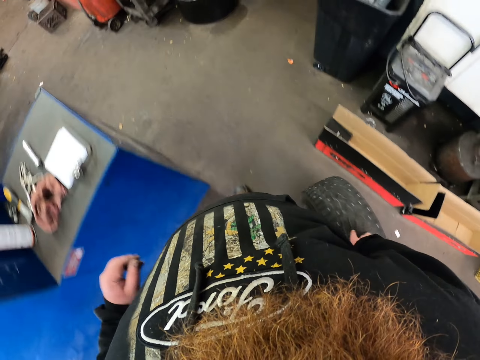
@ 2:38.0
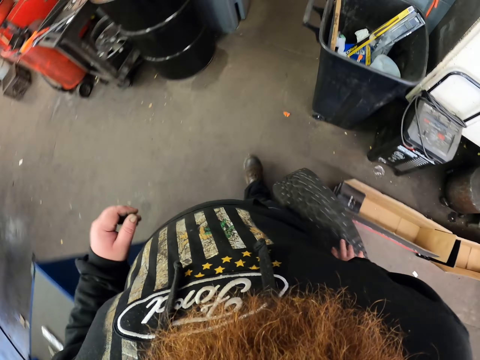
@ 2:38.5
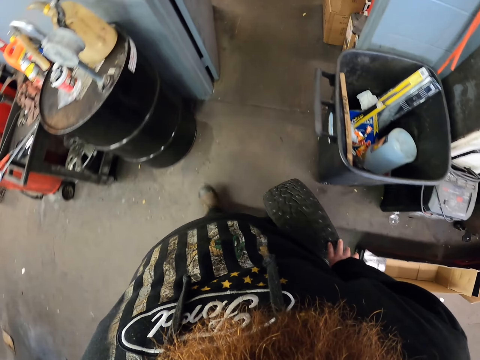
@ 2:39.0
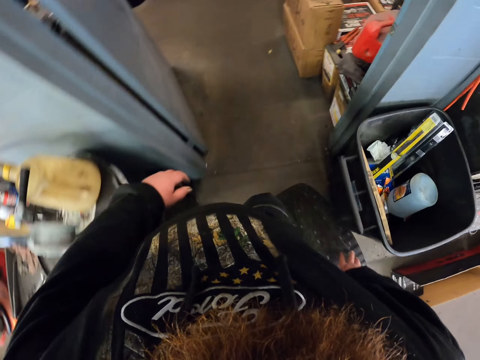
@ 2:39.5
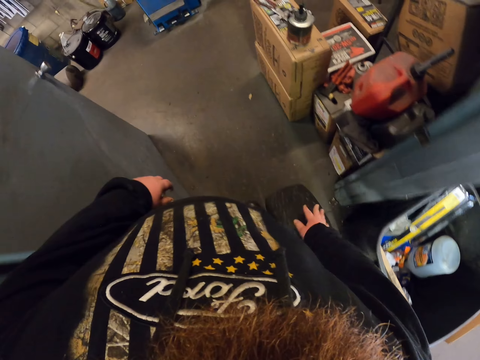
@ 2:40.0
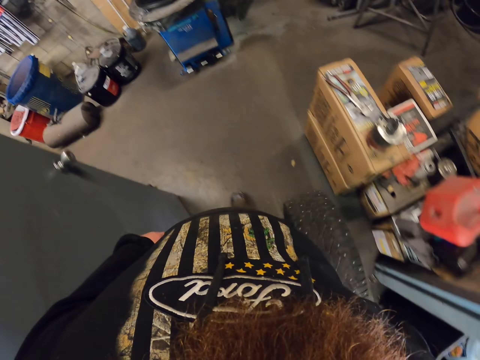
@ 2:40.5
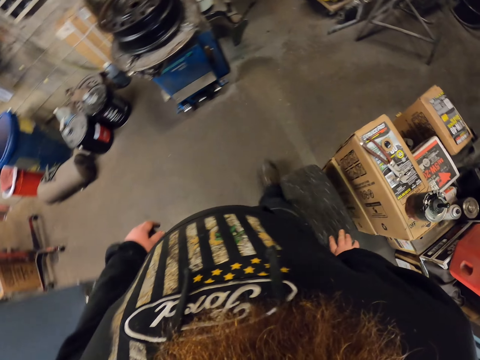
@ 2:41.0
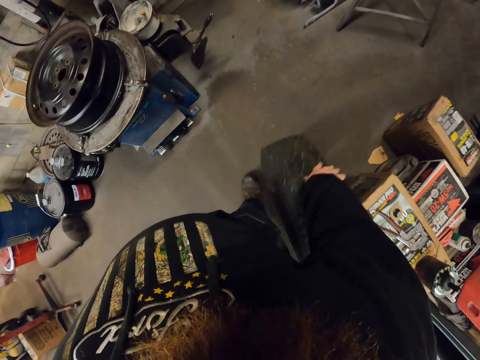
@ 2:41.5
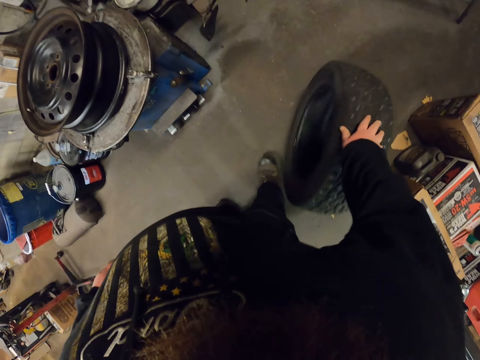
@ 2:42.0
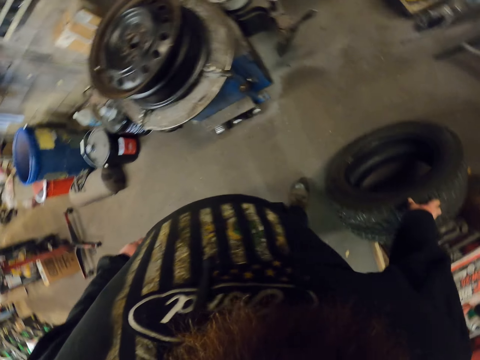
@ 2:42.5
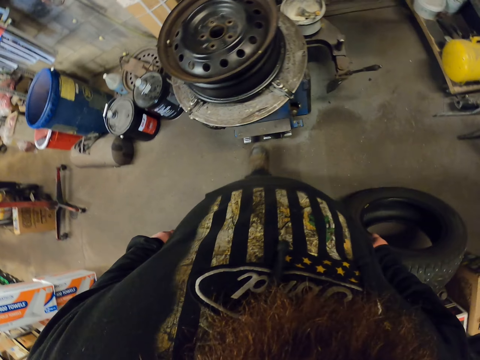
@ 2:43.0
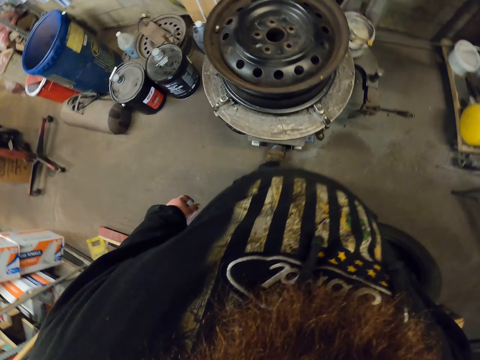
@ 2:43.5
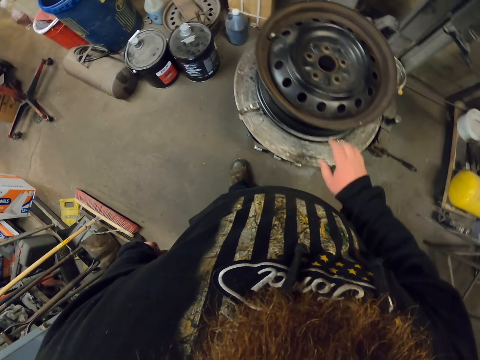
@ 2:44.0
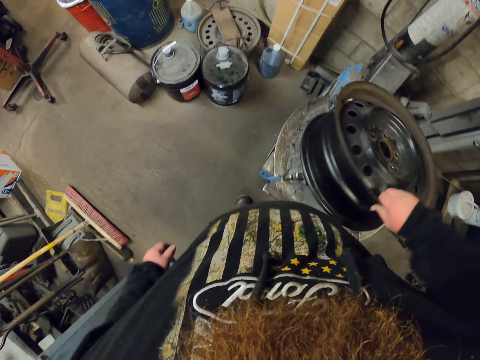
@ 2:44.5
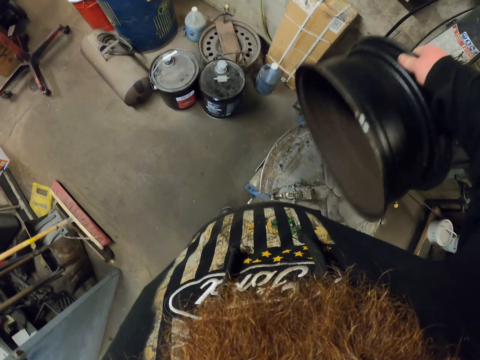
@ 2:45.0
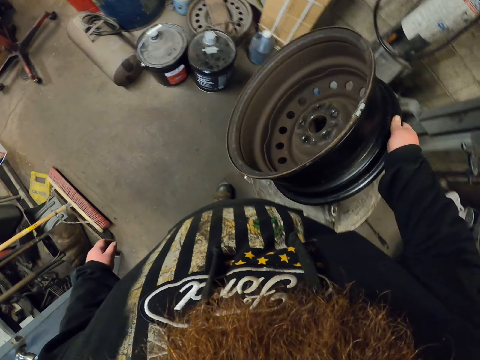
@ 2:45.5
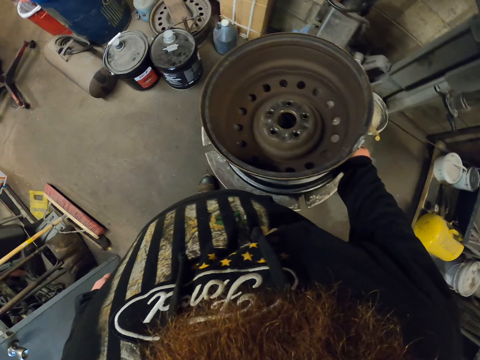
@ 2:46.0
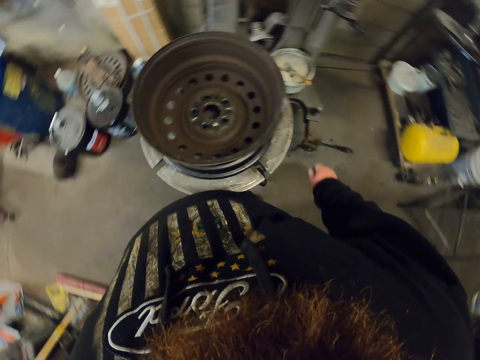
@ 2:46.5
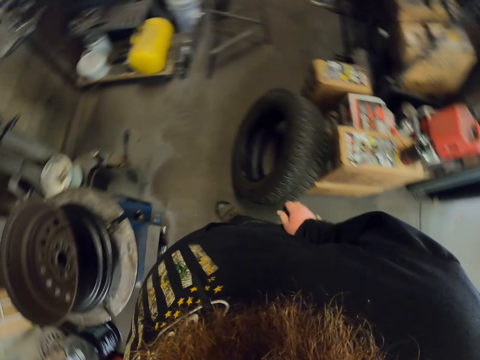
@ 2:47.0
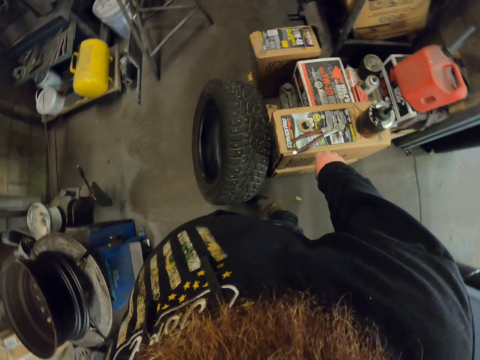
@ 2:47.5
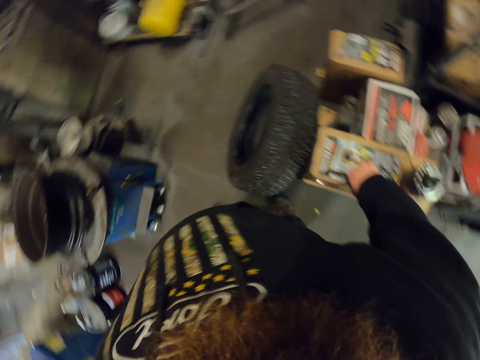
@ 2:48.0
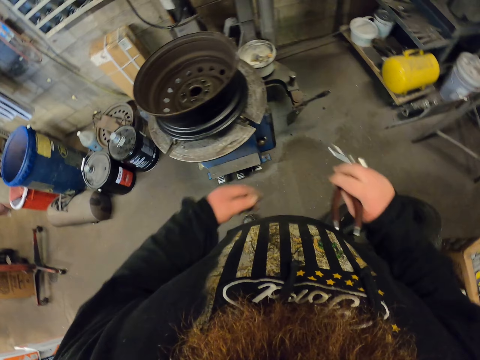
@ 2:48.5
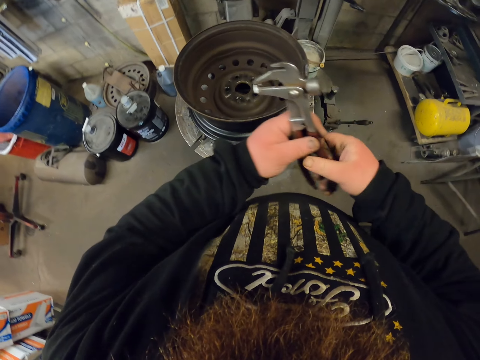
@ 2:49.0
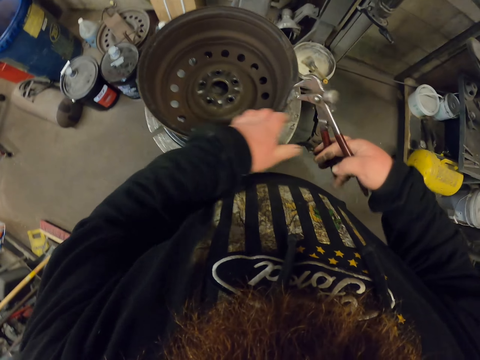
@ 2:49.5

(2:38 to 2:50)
The camera wearer places the tyre on boxes. They make a step. They pick up the rim. They turn the rim upside down. They turn around. They make a step. They pick up a weight hammer or wheel spanner. They open the weight hammer. They remove a balancer clip in the rim.

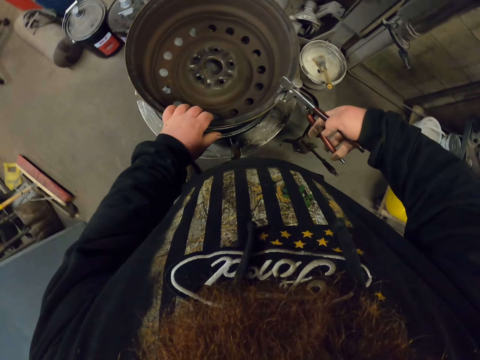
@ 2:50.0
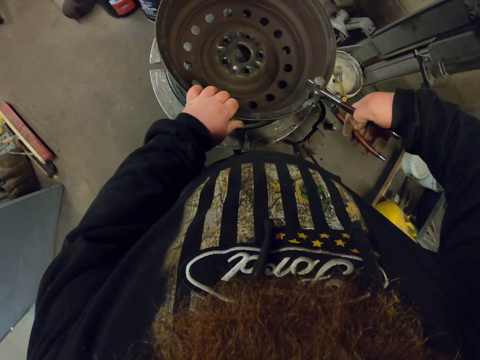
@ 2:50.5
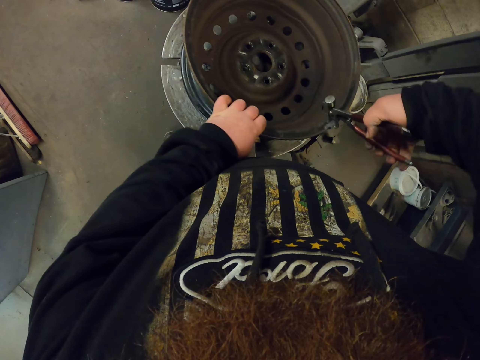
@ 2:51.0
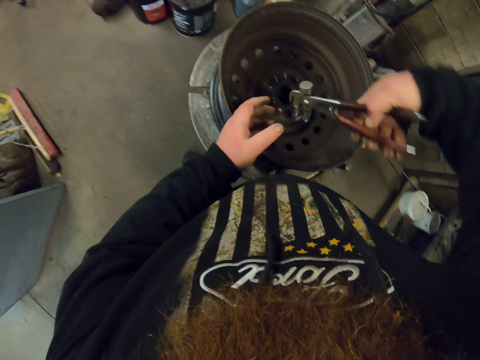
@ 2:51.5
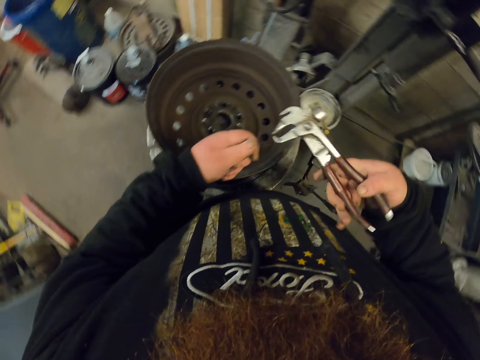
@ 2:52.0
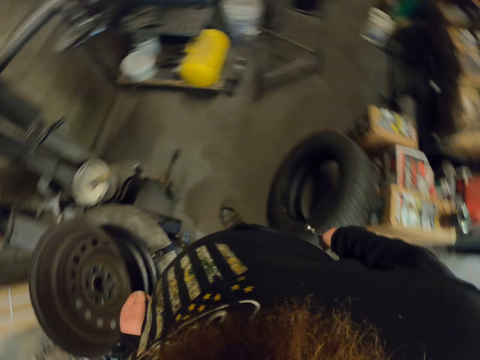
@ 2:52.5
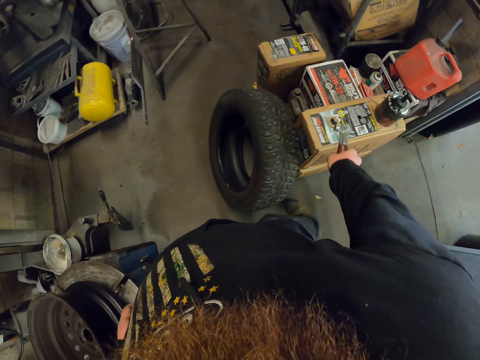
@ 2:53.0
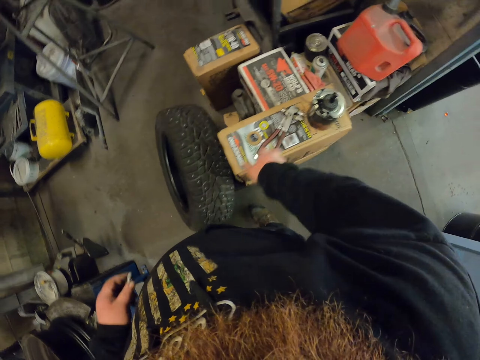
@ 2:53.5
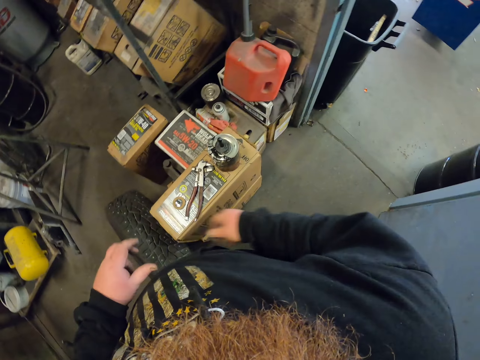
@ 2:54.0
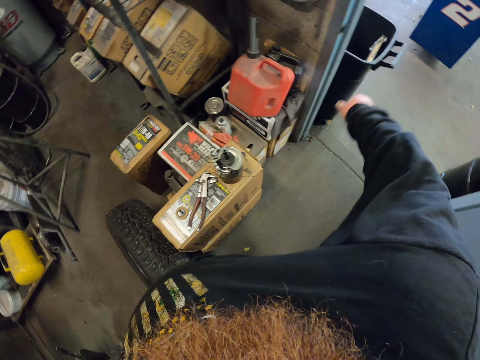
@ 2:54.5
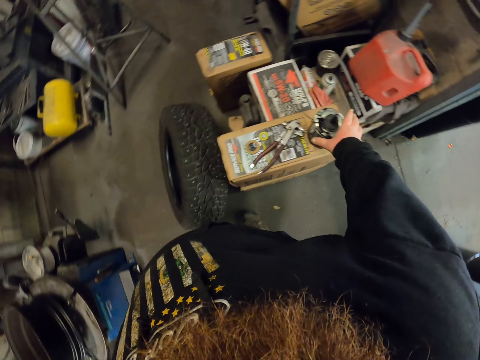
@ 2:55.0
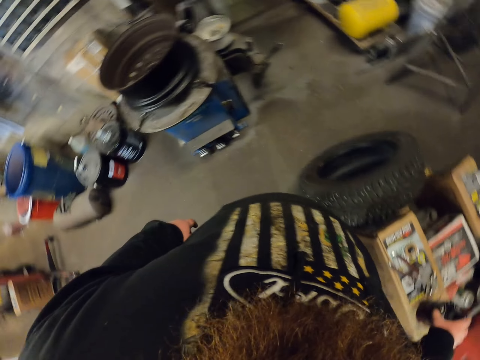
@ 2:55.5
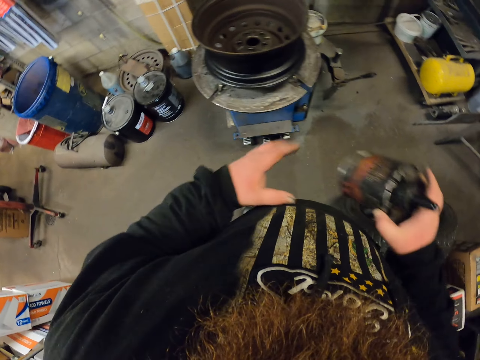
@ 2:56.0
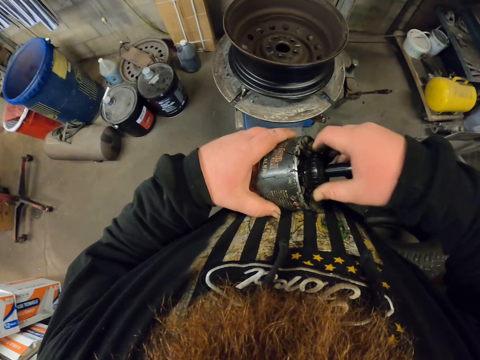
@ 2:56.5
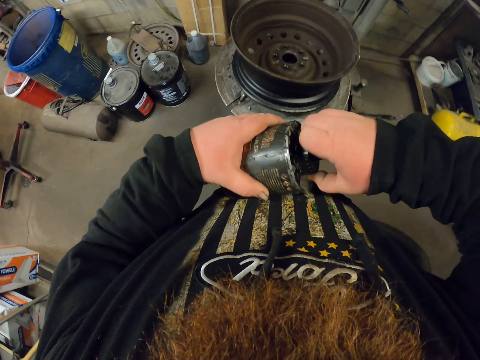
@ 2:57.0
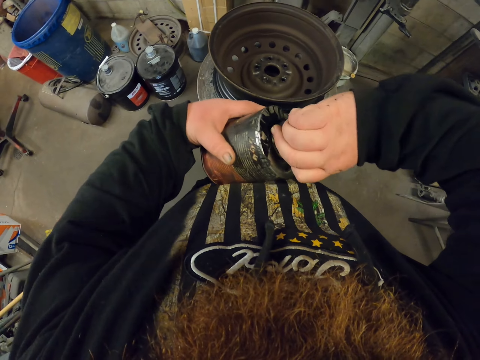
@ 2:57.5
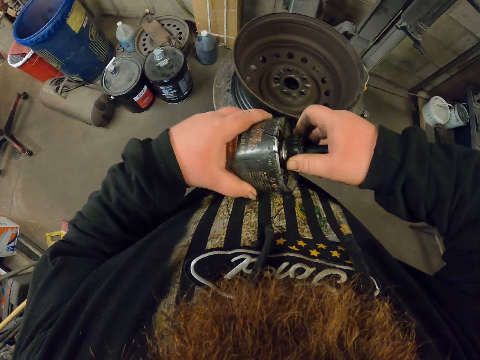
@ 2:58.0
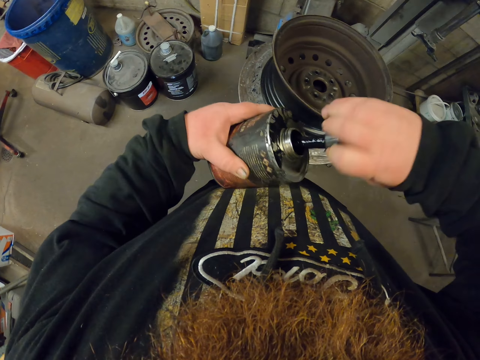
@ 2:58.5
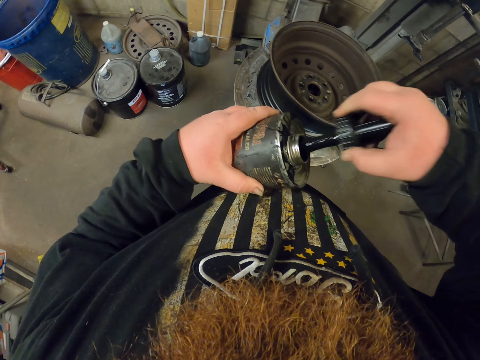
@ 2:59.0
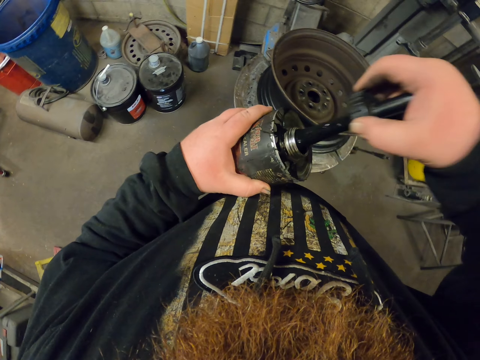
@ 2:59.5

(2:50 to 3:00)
The camera wearer picks up the balancer clip or bolt with the left hand. They place the weight hammer on a box. They pass the balancer clip to the right hand. They throw the bolt into the dustbin. They pick up the container of the fluid or grease. They pass the grease to the left hand. They open the container of the fluid. They return the grease in the container. They remove the fluid from the container.

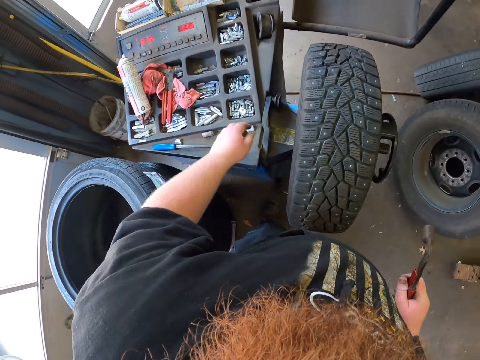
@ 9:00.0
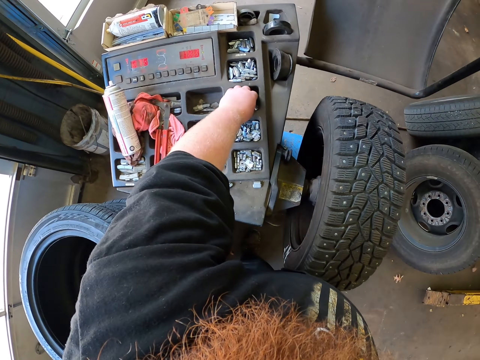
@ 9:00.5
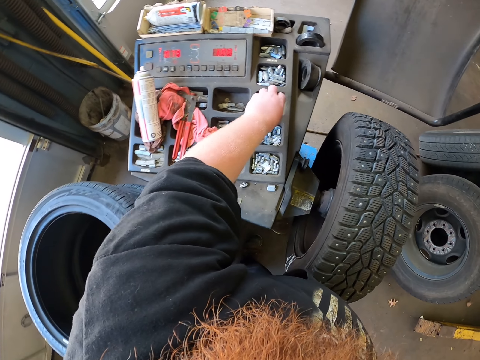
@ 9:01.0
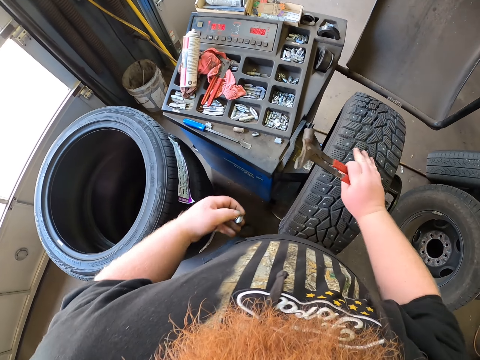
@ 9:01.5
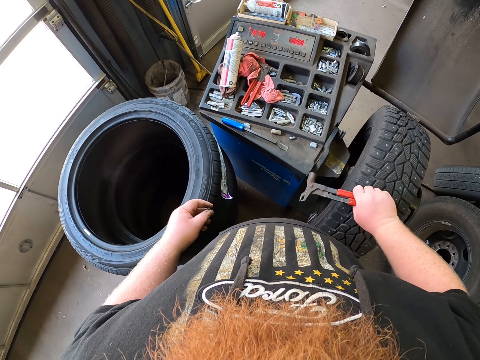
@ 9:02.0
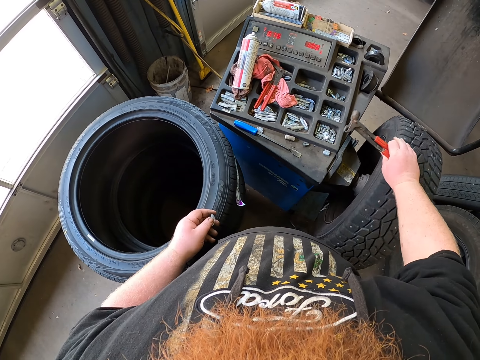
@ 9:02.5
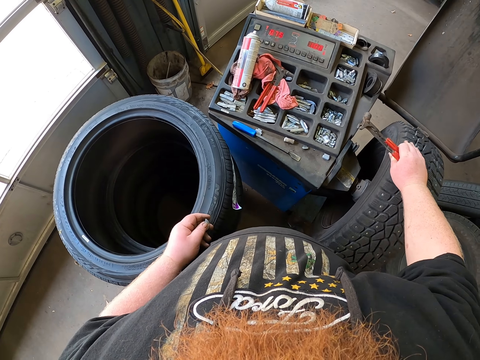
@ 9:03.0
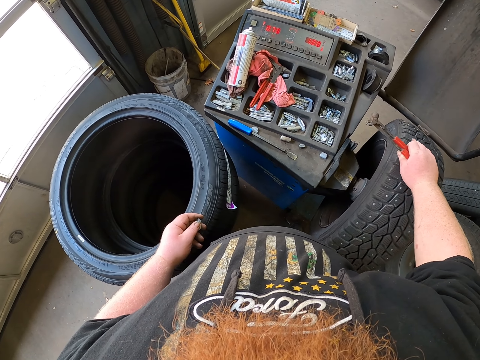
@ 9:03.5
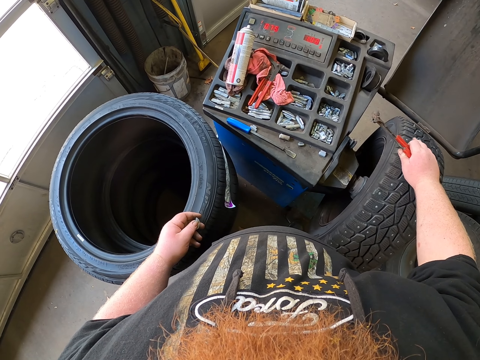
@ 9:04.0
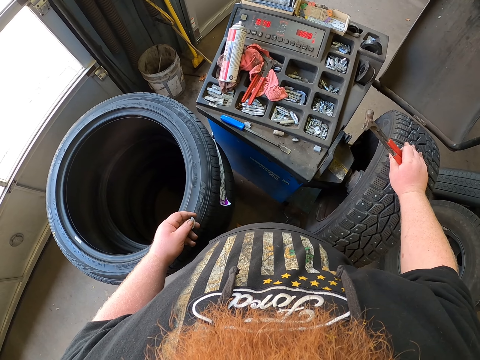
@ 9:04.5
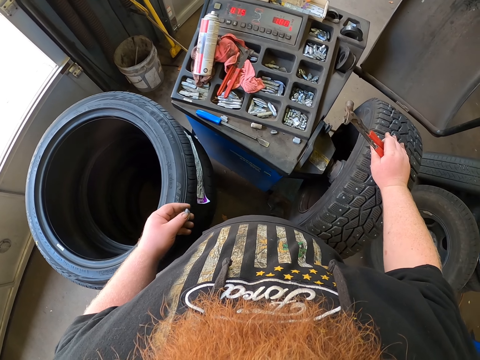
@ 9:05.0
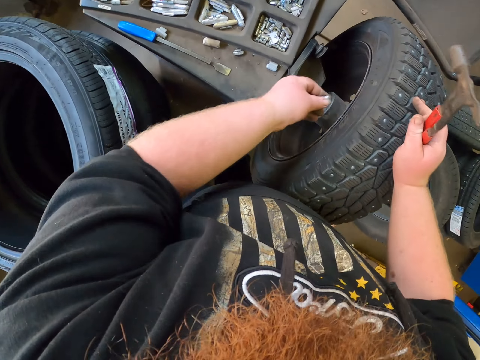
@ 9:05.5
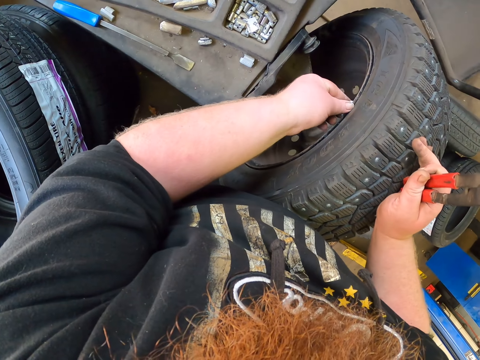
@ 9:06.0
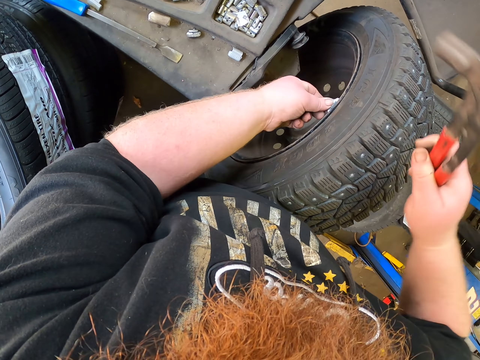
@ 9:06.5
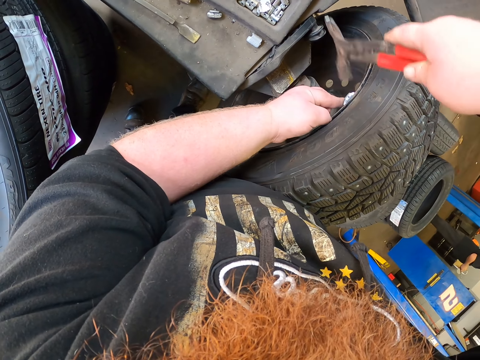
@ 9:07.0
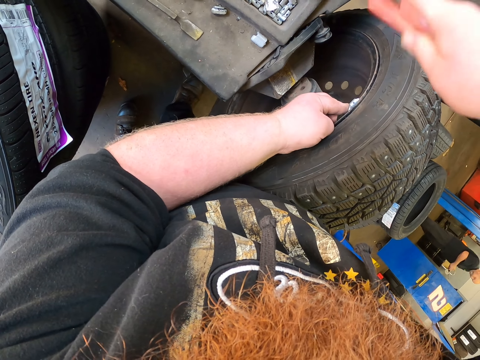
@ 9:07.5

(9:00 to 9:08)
The camera wearer picks the wheel balancer on top of the machine. They rotate the wheel. They fix the wheel balancer in between the rim and the tire. They hit the wheel balancer with a weight hammer.
